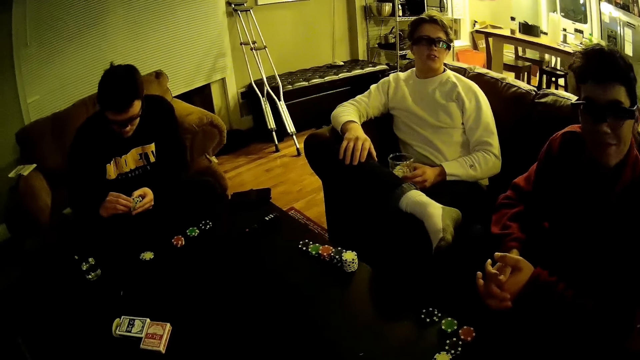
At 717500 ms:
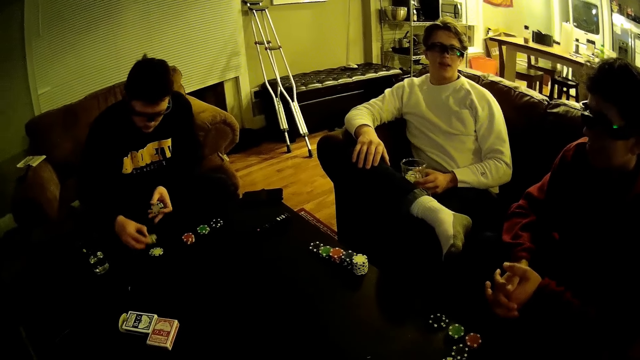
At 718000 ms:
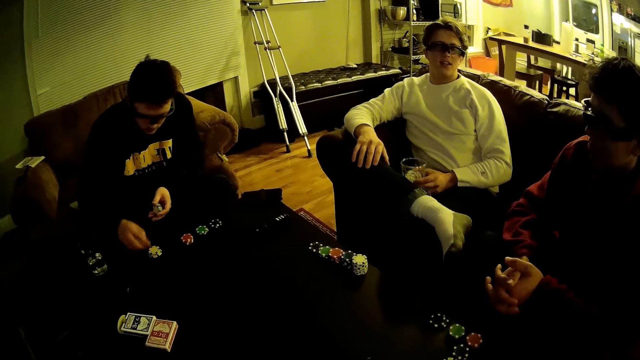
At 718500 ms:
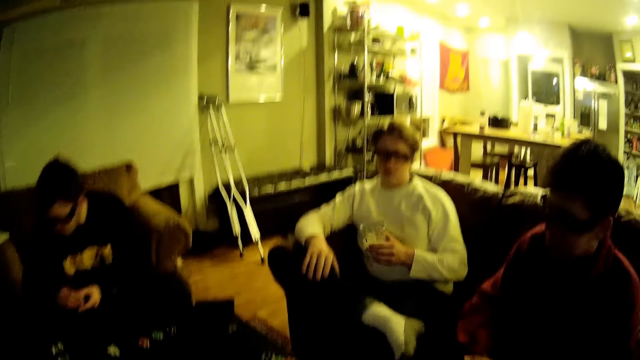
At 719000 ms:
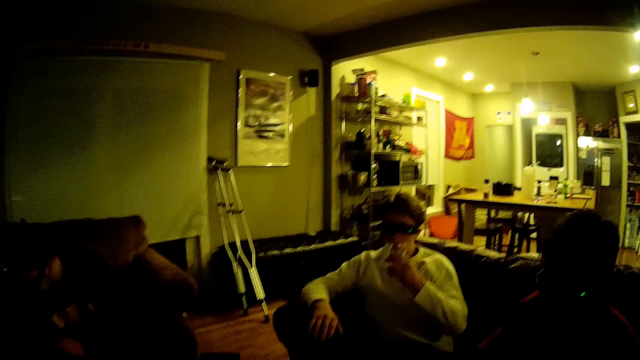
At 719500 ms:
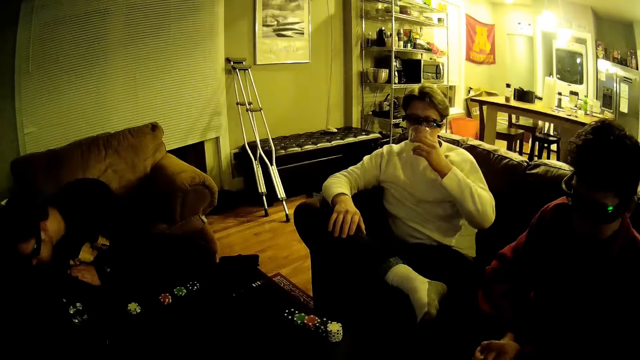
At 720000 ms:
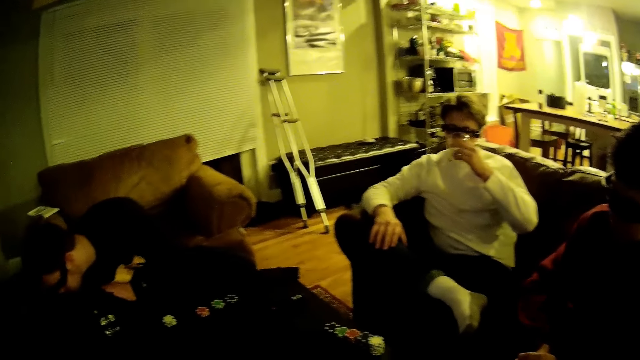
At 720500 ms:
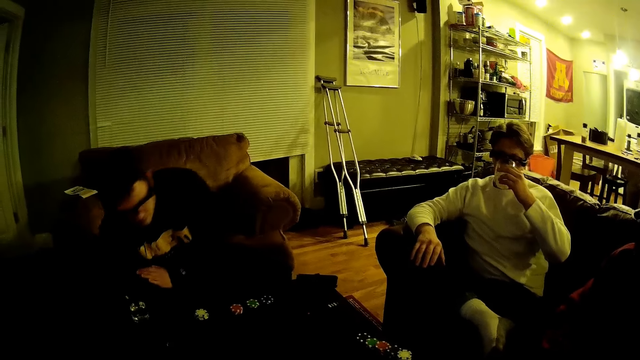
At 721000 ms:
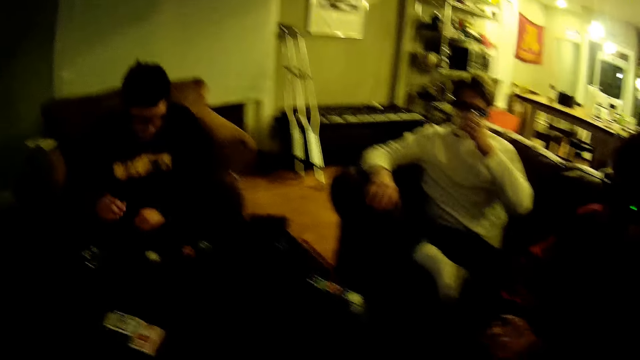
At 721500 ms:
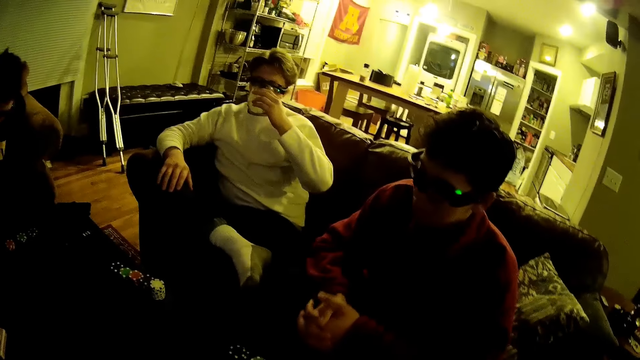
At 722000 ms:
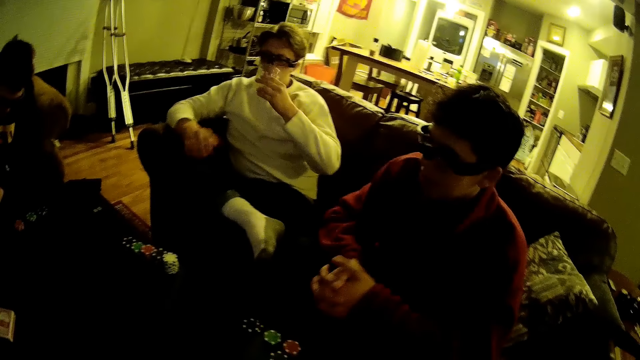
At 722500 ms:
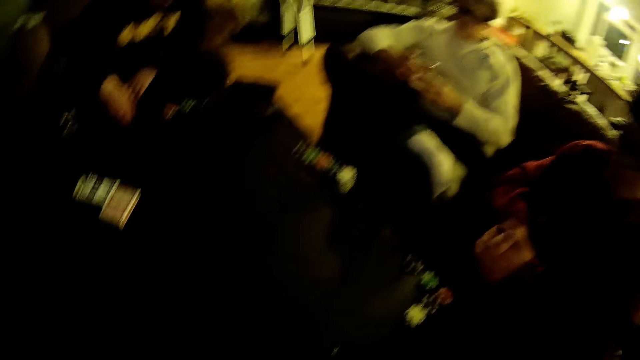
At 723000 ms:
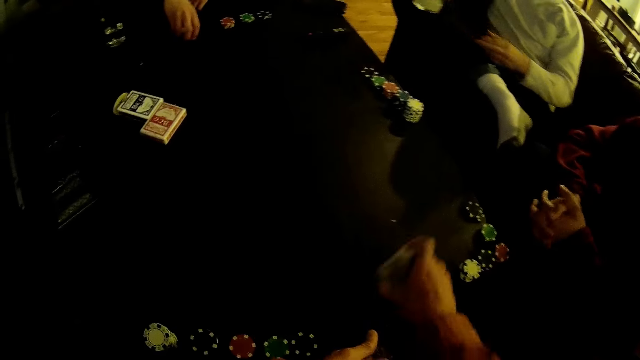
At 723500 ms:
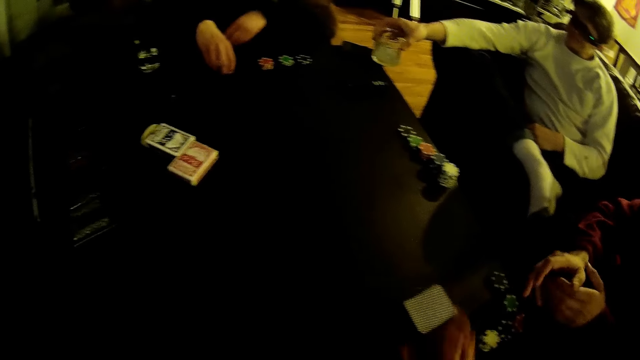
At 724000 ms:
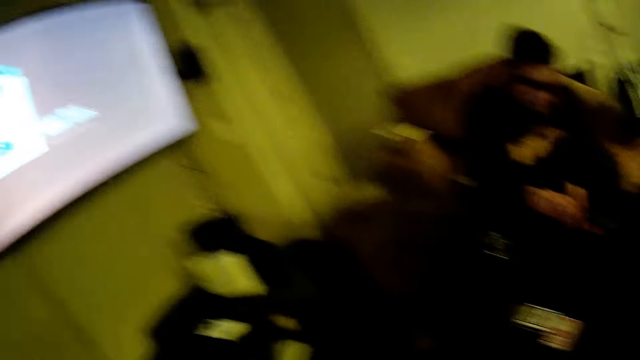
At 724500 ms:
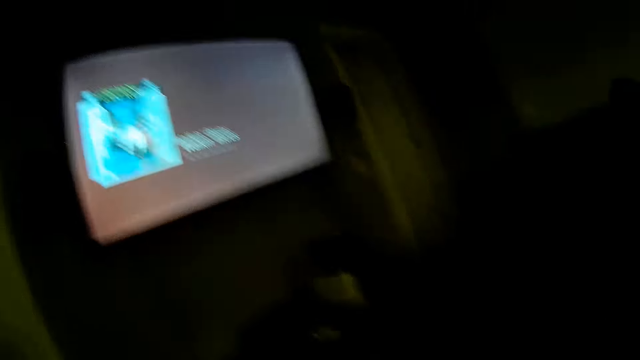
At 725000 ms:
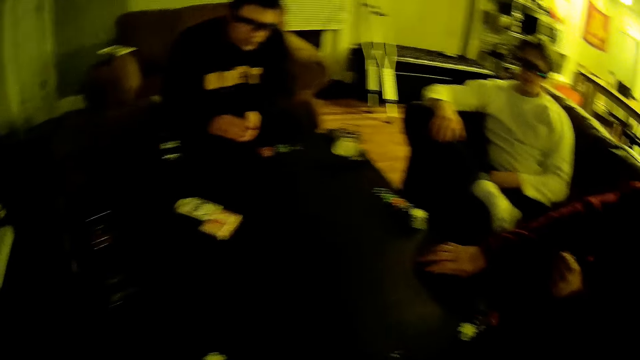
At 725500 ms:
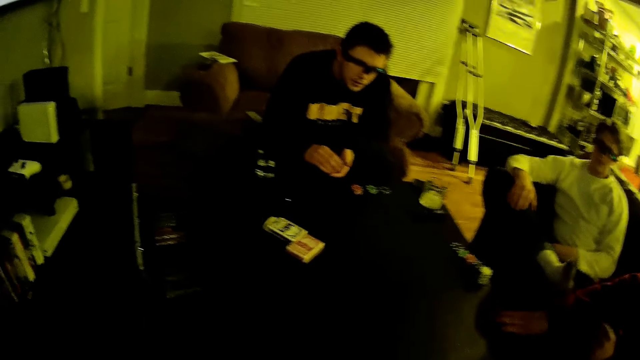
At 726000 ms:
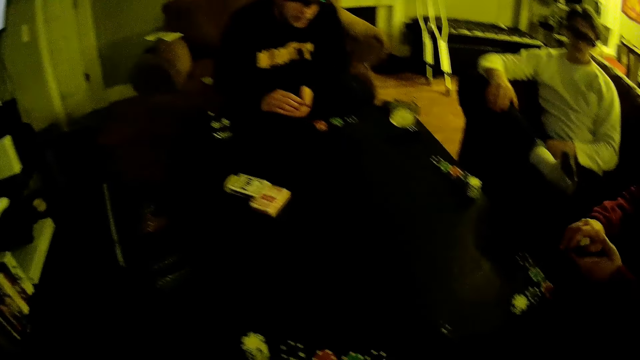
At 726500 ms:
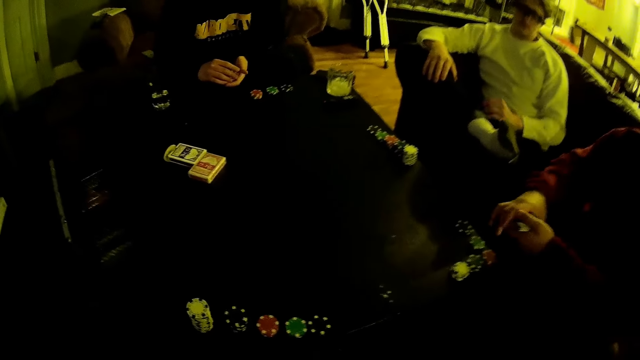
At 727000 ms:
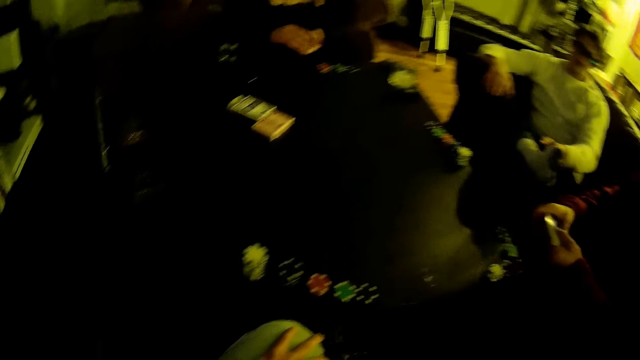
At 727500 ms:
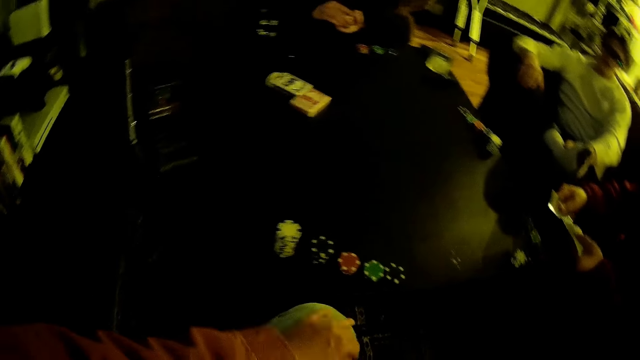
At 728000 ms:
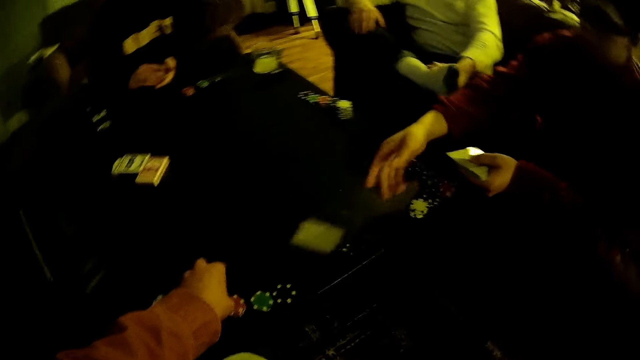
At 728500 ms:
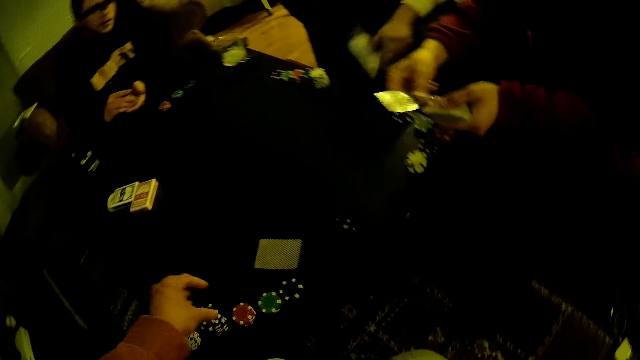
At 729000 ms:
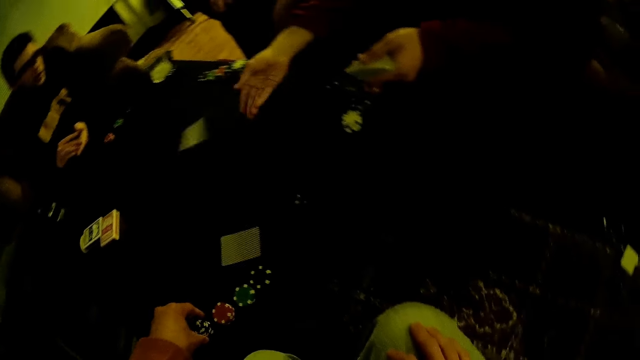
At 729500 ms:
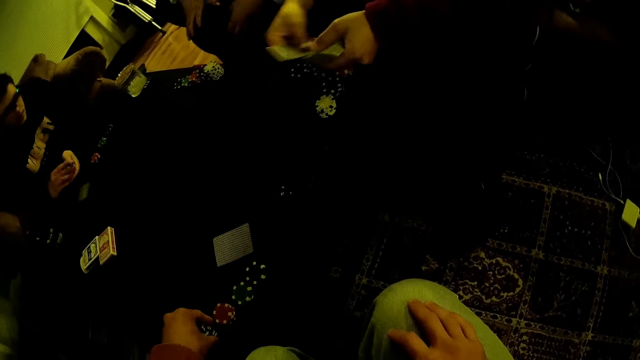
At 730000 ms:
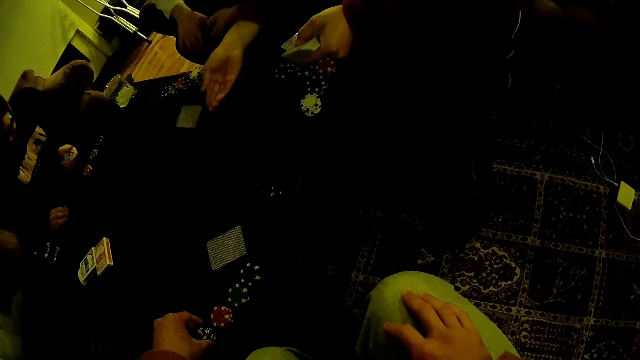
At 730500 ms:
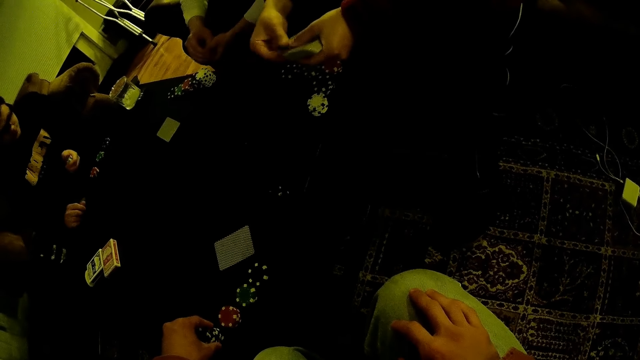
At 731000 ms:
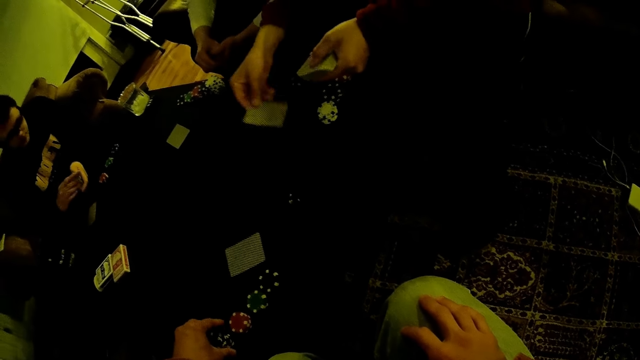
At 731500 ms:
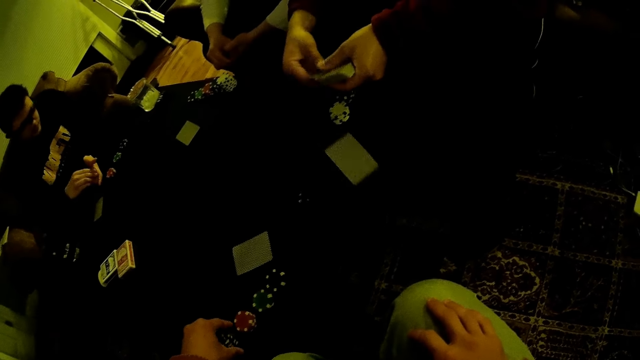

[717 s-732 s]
A man drops the darts on the table. Another man sips the drink. The camera wearer drops the cards on the table. A third man aligns the cards on the table.

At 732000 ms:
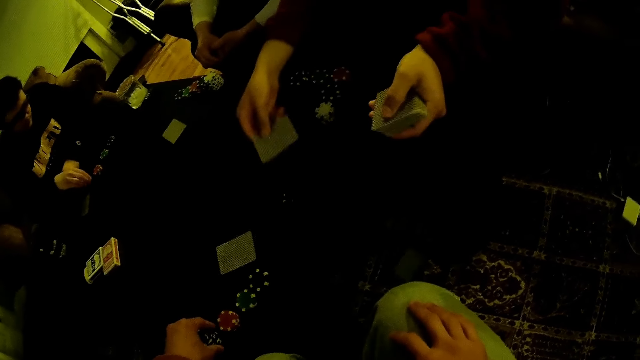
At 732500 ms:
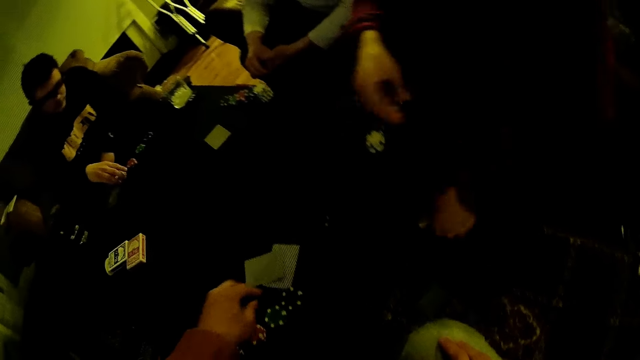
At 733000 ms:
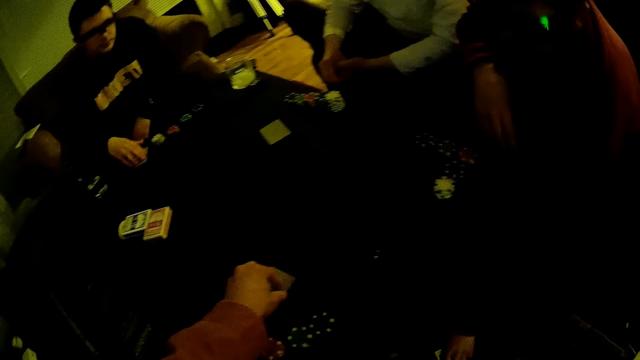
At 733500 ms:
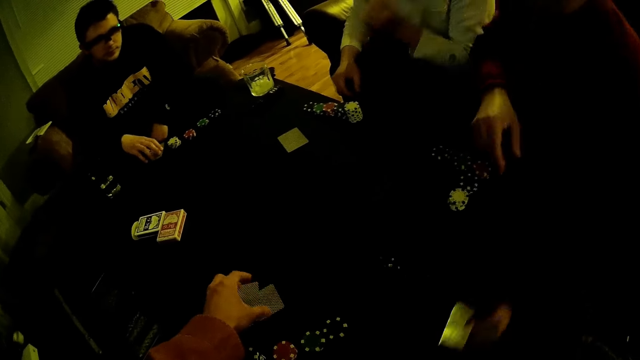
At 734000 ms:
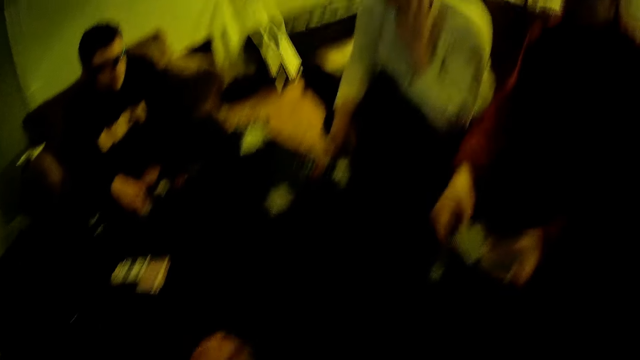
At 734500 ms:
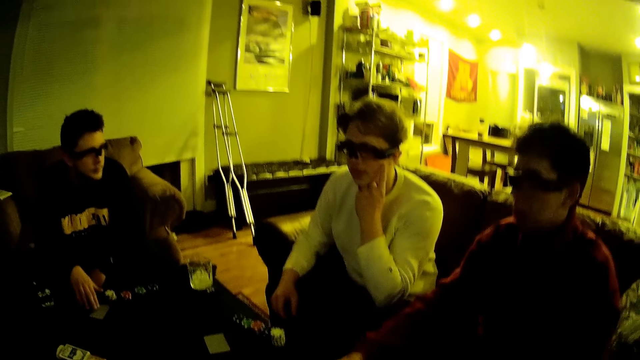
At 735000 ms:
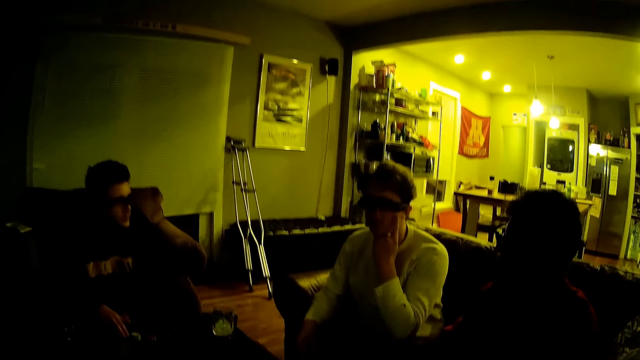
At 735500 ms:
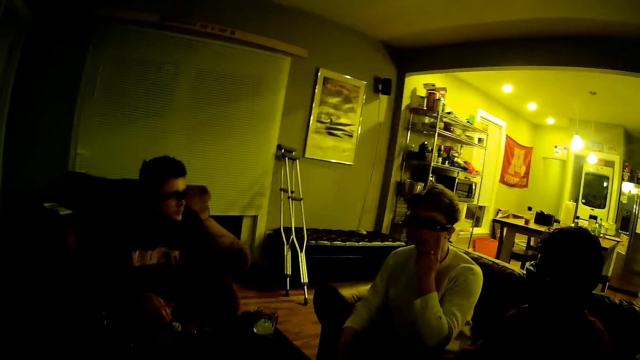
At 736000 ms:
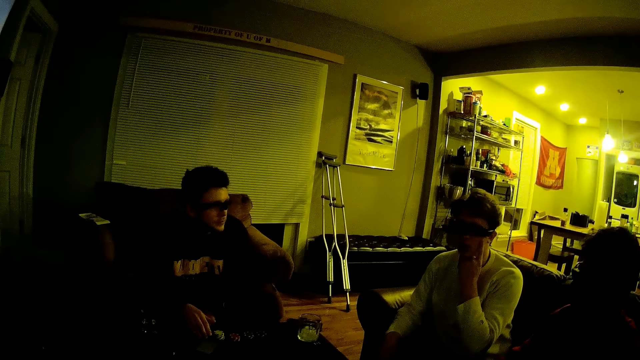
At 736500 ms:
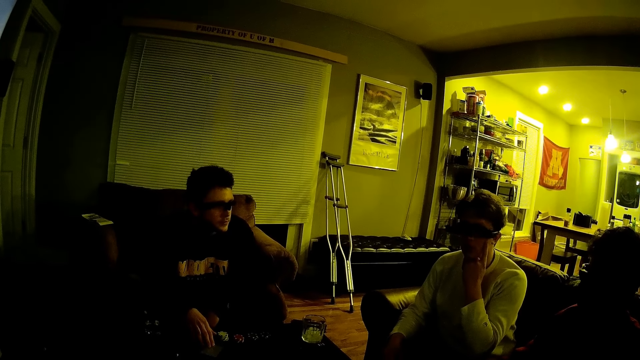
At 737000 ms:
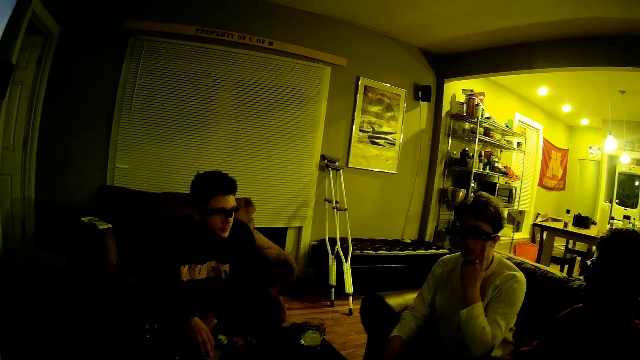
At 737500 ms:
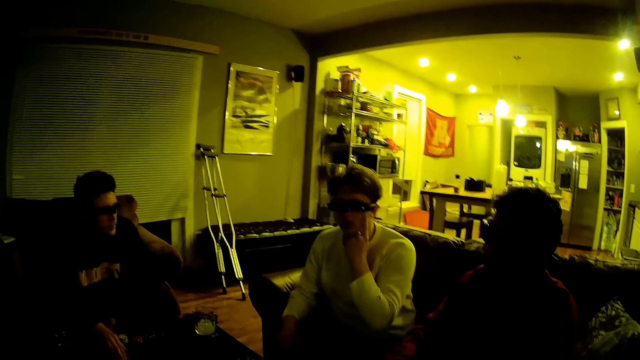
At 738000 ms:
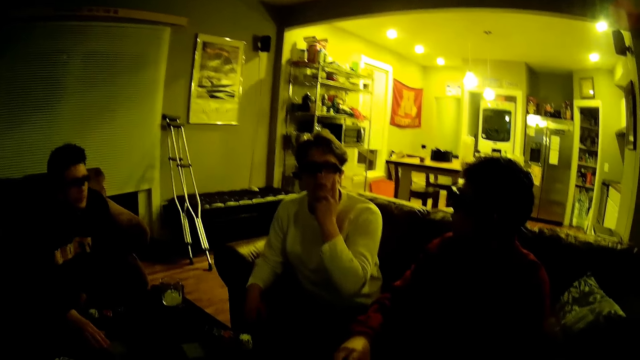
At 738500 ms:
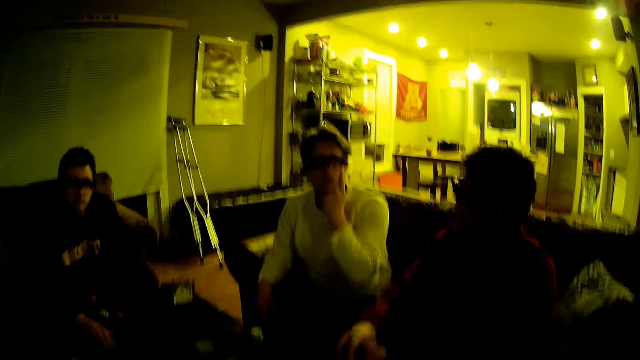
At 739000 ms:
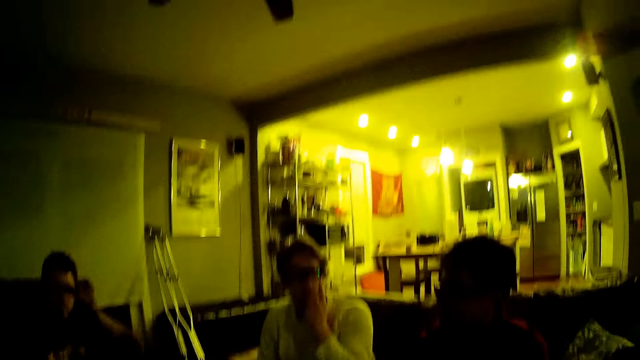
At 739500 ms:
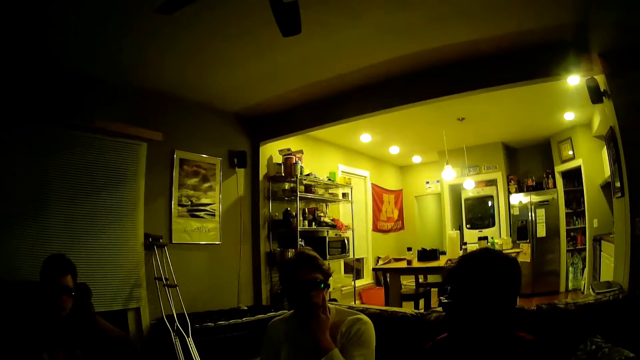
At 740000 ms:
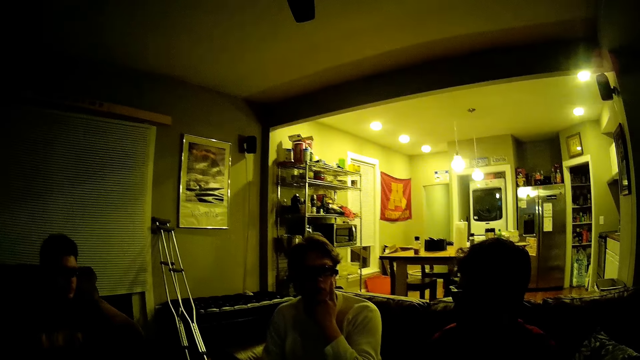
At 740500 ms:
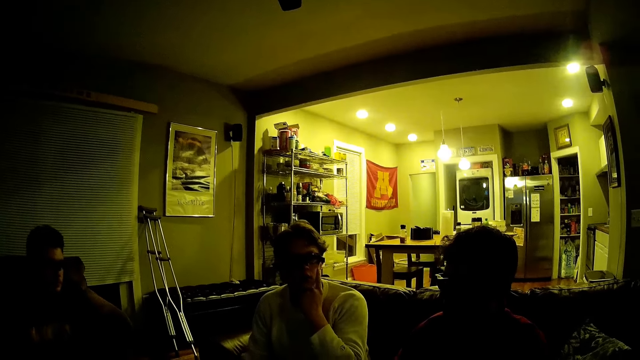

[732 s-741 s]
The camera wearer stares at the men.
